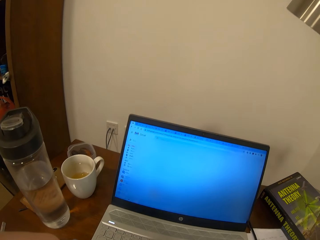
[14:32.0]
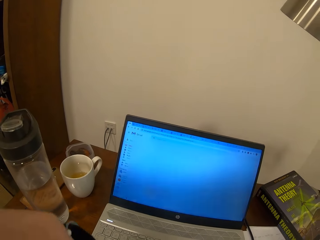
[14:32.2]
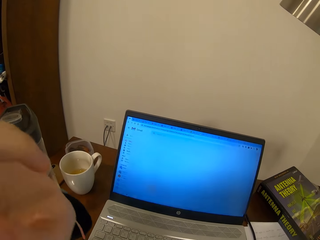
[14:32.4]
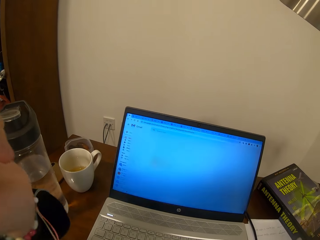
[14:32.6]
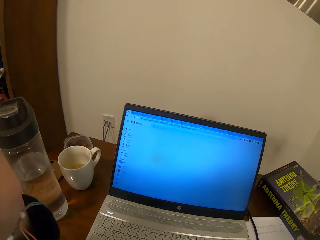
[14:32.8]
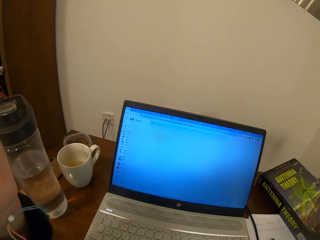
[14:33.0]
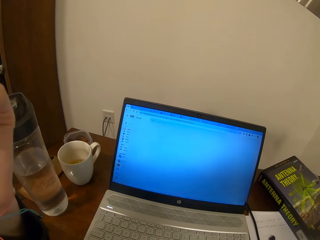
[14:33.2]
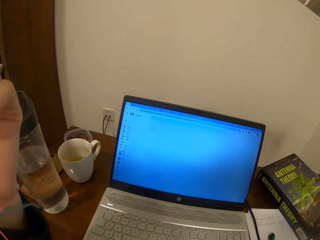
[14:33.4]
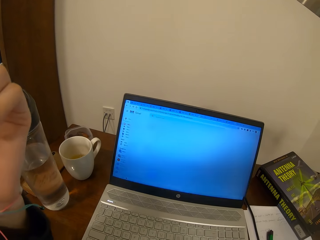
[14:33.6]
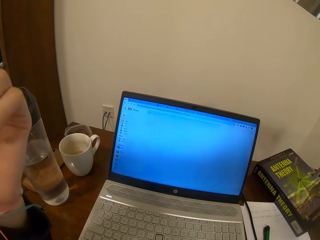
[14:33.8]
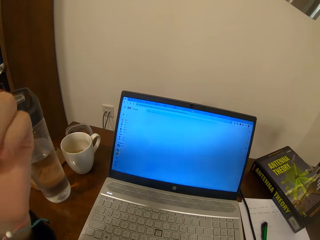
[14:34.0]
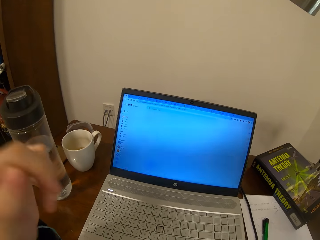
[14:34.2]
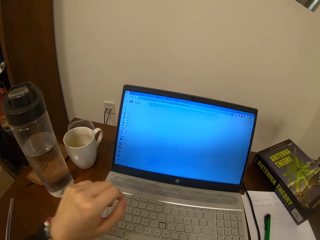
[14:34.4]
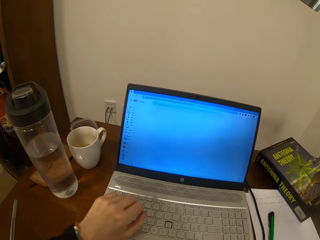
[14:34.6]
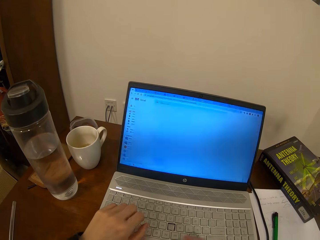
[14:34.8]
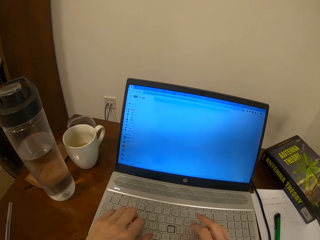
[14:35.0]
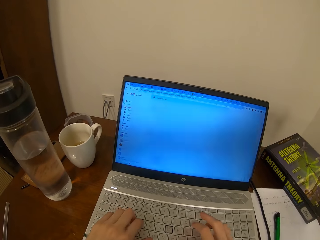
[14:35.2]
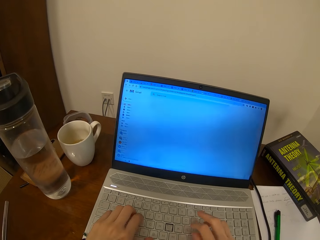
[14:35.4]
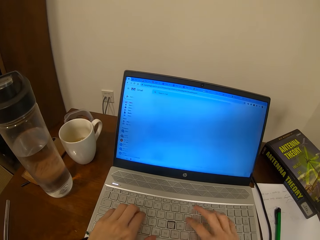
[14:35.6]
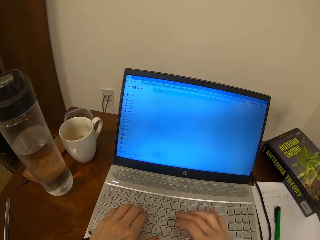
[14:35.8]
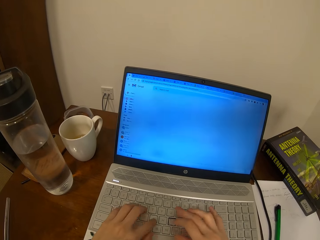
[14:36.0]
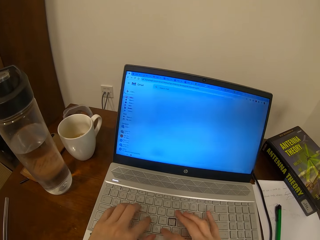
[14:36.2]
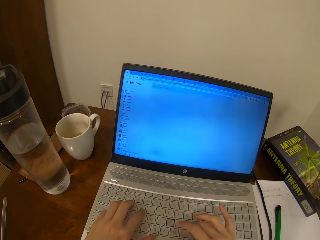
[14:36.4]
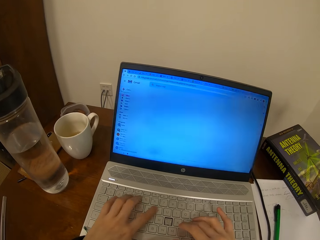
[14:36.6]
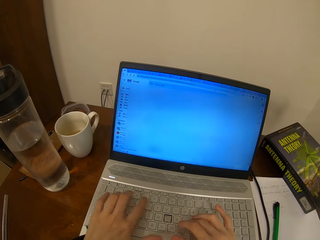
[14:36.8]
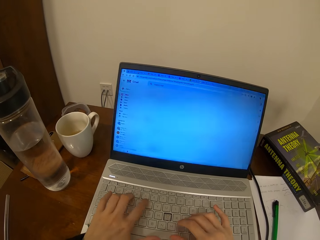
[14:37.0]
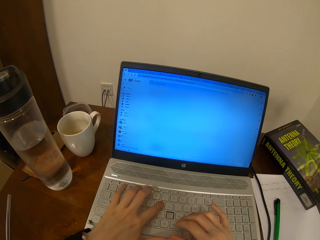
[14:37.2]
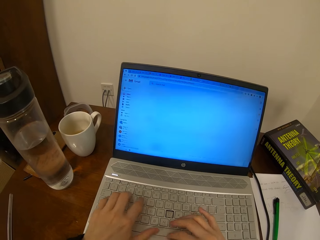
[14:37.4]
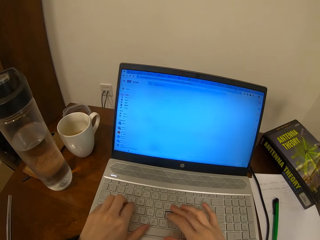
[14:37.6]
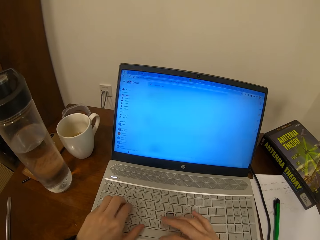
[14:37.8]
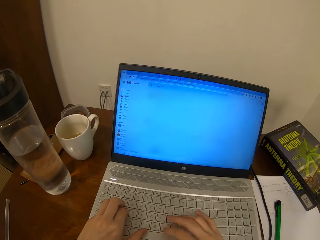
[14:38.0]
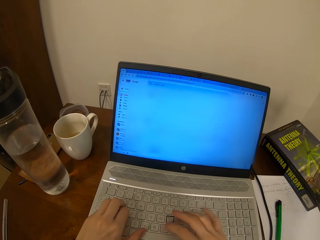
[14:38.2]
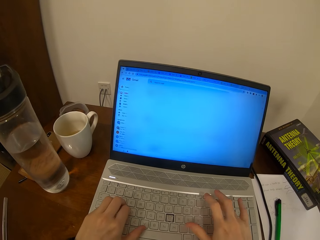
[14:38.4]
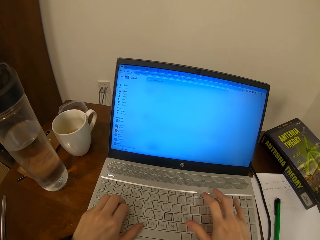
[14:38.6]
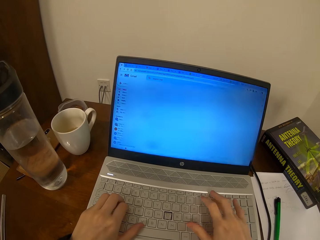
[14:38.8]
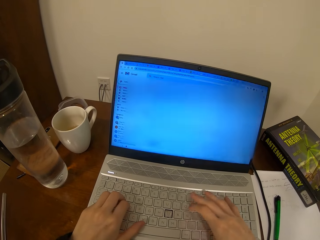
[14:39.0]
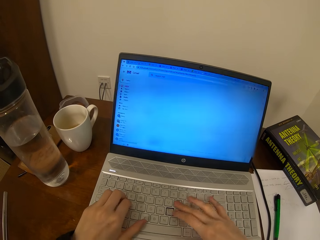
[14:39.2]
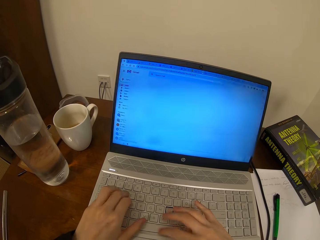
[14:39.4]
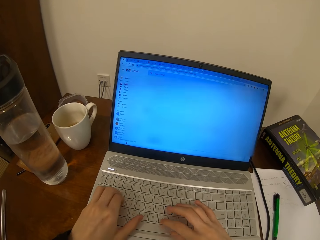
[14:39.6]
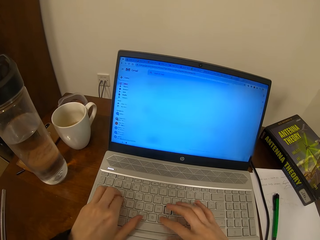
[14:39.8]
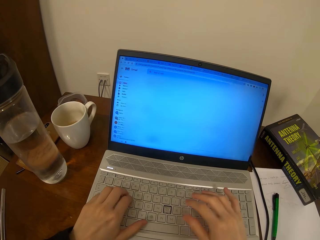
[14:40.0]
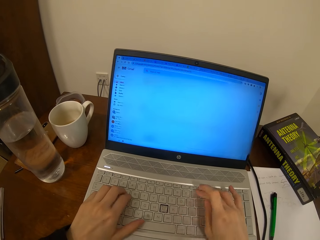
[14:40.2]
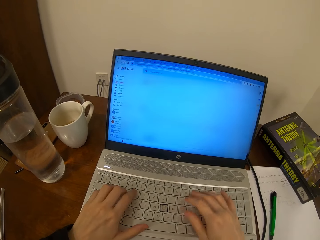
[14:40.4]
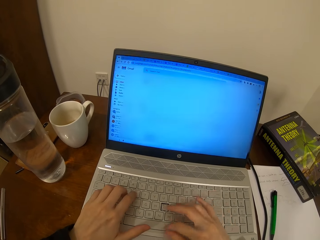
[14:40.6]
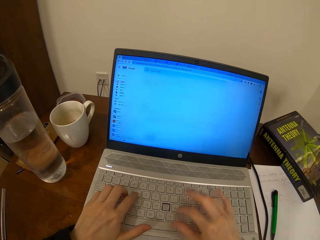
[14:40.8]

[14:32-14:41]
The camera wearer moves her left hand. She types on the laptop with both hands.

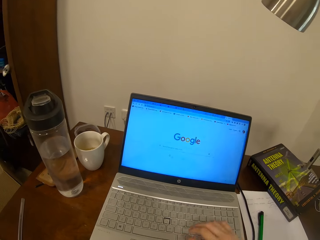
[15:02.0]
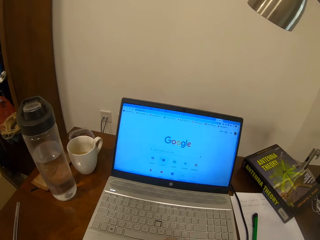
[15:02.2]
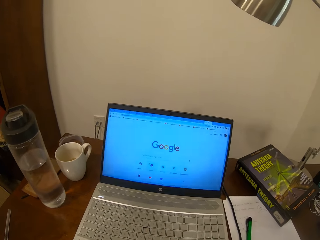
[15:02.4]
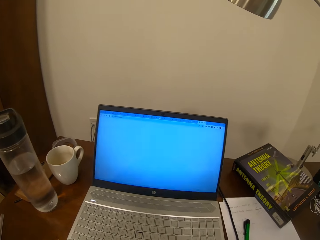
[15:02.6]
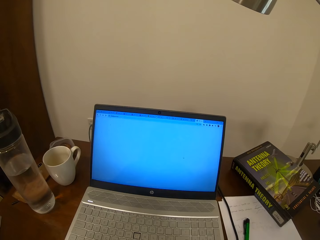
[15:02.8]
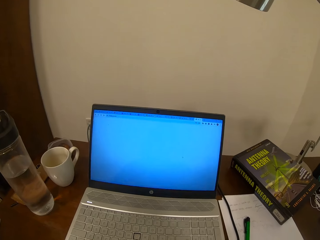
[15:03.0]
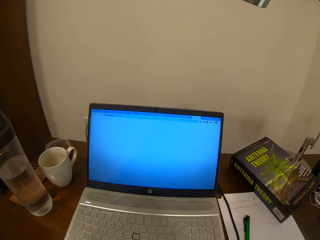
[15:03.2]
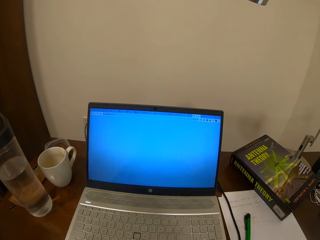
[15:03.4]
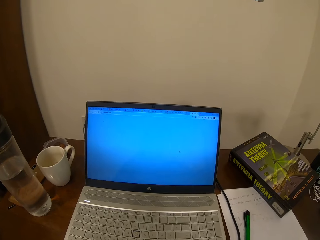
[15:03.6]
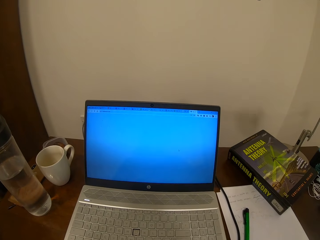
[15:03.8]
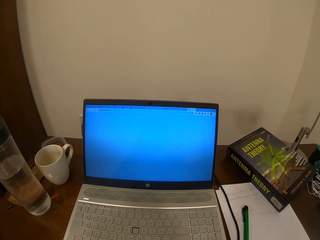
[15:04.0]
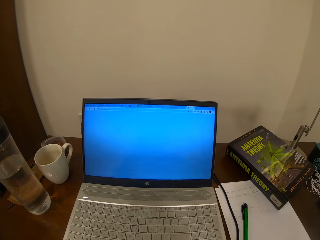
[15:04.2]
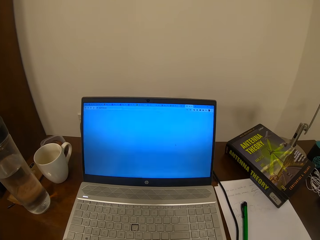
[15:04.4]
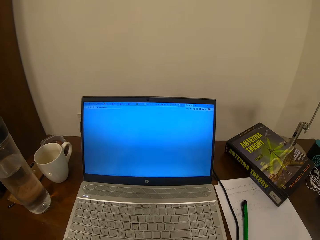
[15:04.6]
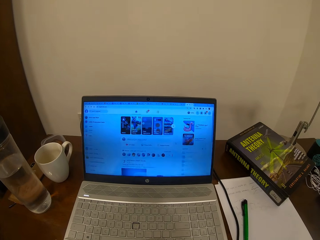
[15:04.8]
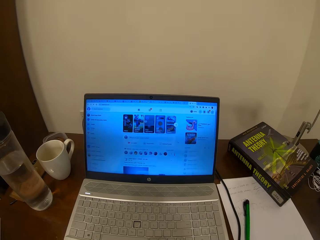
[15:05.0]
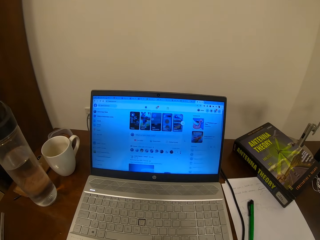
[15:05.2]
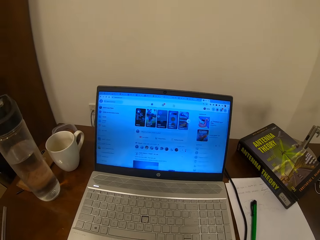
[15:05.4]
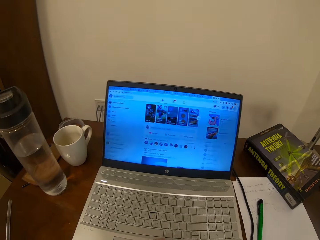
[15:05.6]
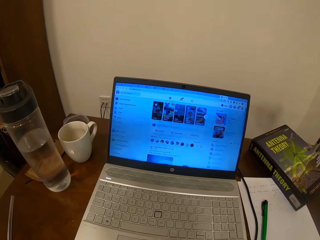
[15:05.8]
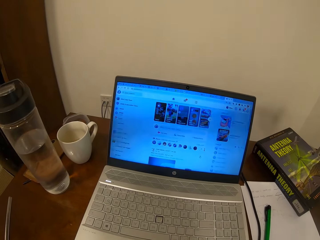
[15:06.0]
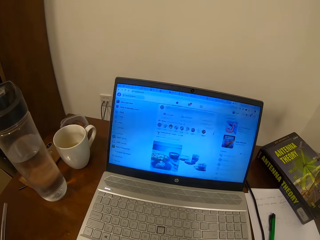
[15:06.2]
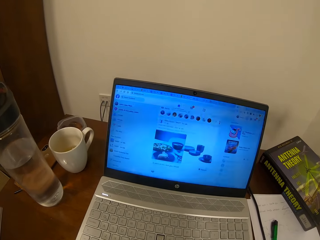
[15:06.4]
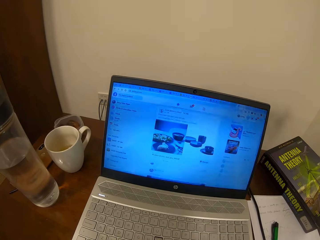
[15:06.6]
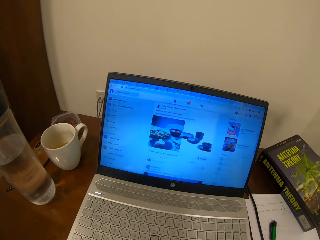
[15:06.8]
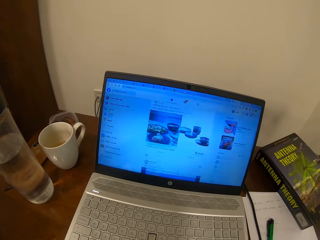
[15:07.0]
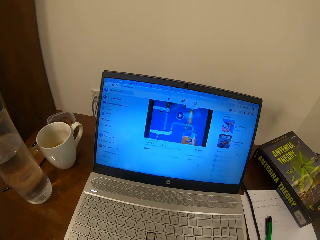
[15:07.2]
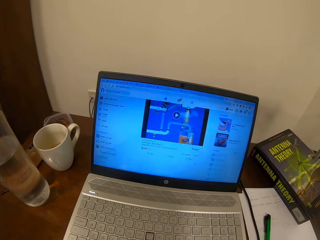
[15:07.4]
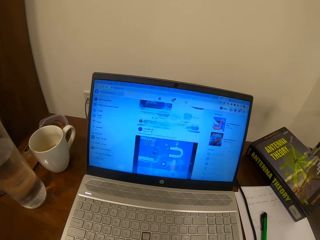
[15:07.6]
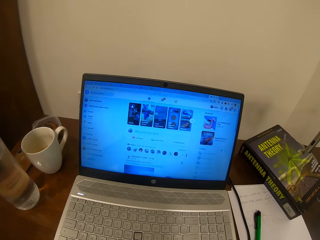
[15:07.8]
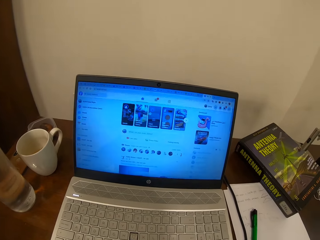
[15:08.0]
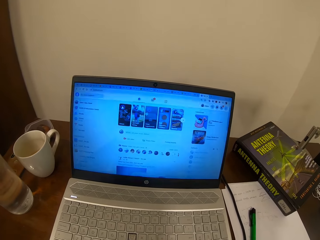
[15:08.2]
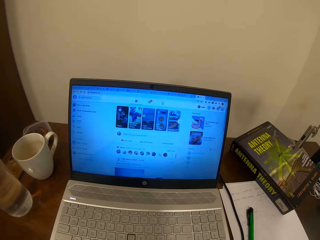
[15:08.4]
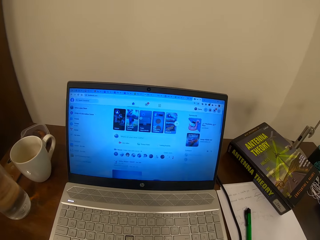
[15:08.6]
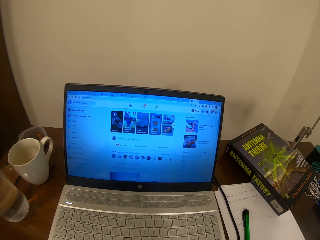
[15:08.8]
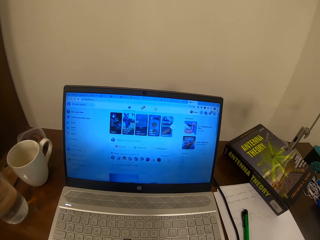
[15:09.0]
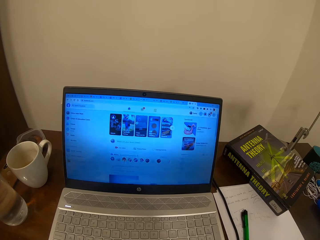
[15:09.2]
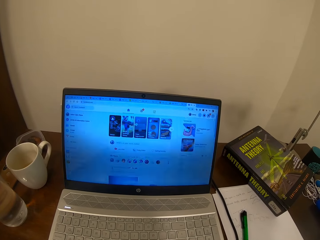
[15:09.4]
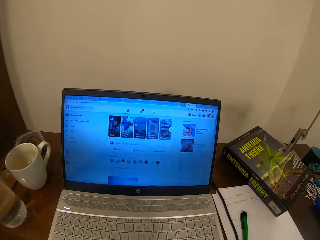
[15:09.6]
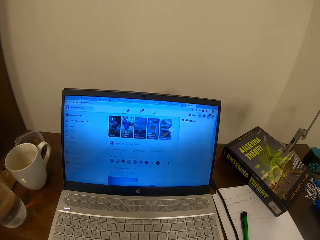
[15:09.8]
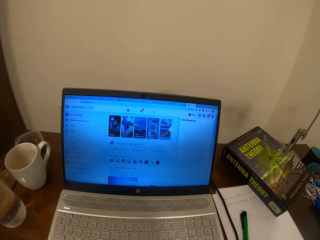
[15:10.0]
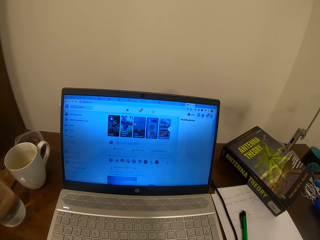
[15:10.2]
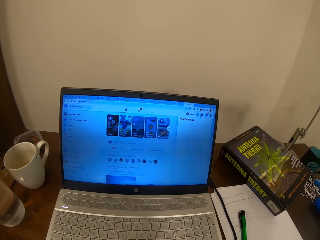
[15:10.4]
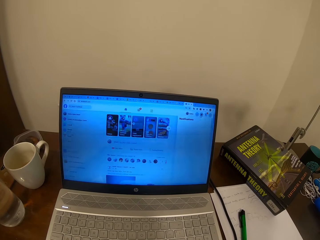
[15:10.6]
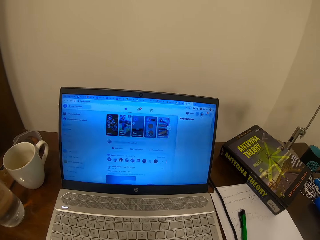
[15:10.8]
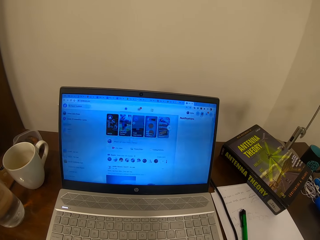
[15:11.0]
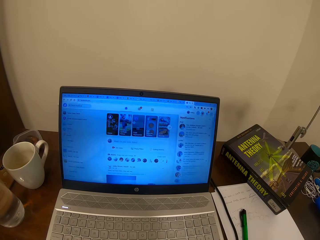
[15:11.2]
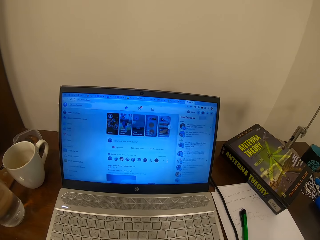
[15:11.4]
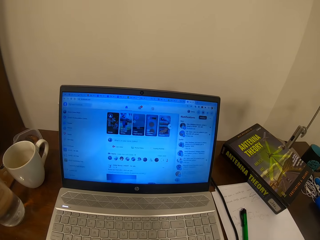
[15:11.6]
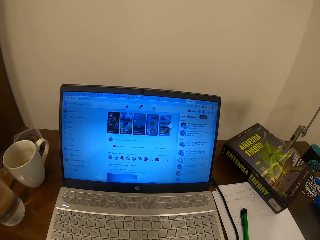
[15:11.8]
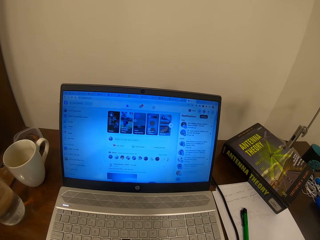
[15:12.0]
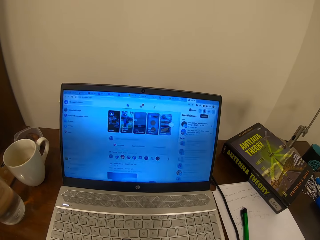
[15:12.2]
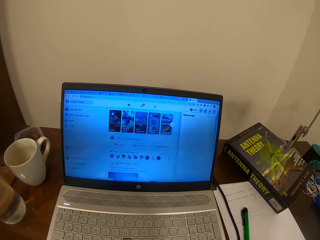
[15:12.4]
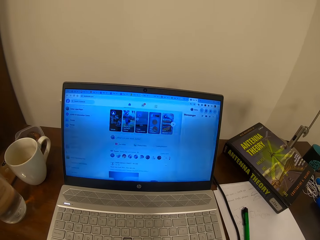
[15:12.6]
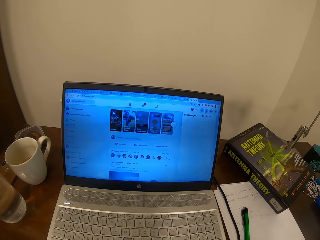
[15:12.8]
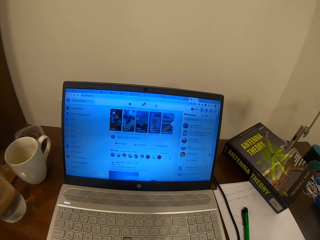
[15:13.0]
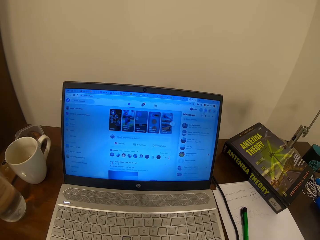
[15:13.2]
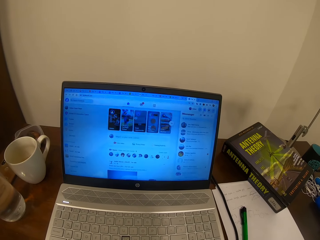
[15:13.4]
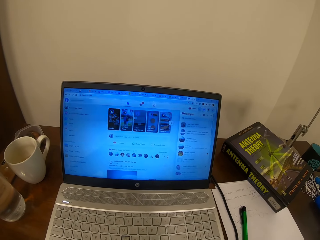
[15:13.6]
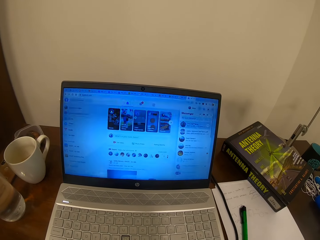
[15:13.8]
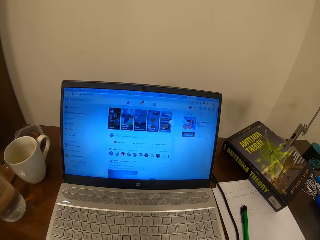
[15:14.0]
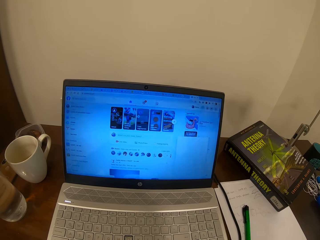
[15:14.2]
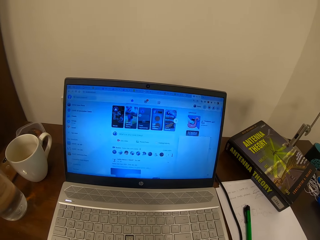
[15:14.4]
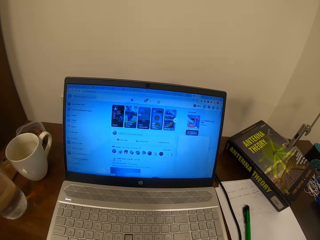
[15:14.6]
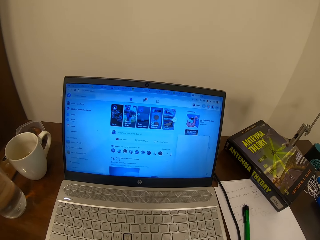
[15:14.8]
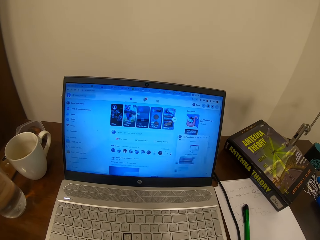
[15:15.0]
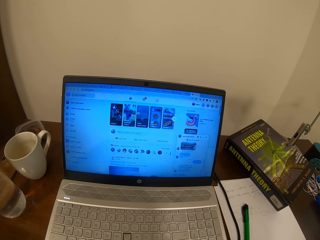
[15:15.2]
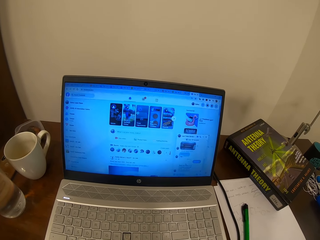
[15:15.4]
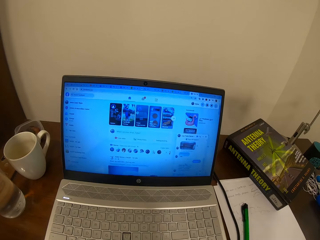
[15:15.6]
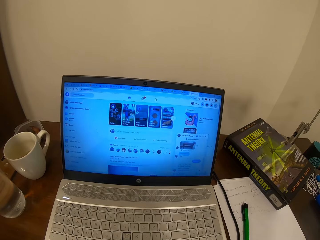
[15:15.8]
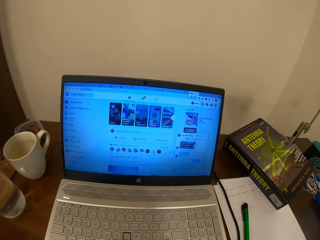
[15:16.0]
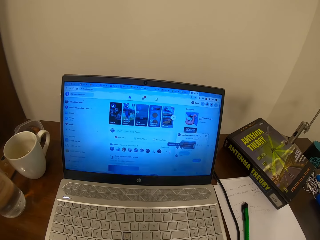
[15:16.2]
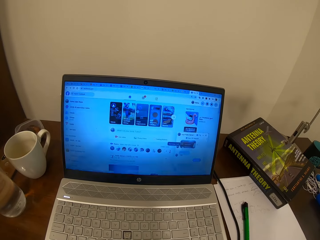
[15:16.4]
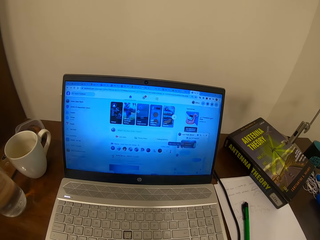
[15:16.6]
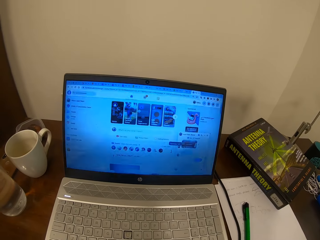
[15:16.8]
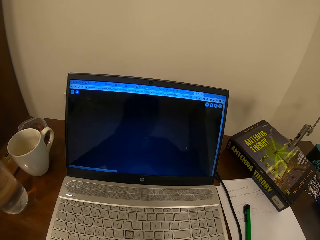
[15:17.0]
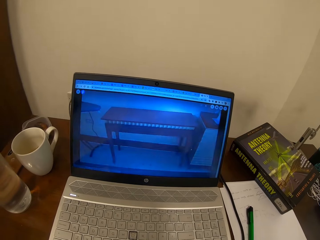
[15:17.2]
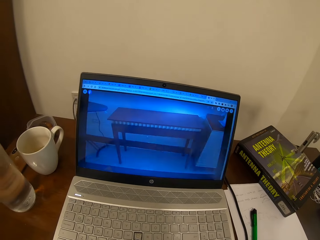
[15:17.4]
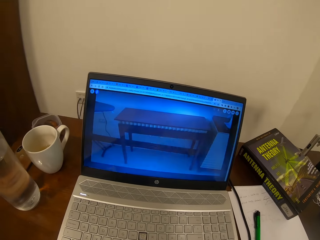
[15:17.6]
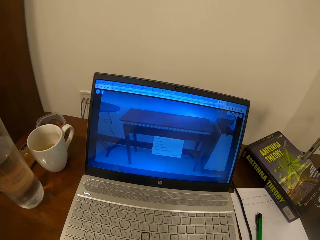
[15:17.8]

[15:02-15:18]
The camera wearer operates the laptop.
